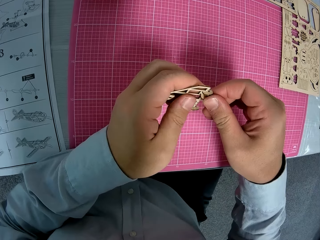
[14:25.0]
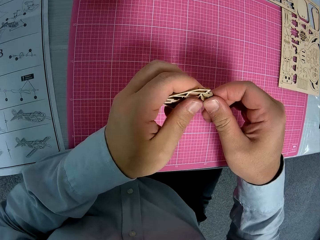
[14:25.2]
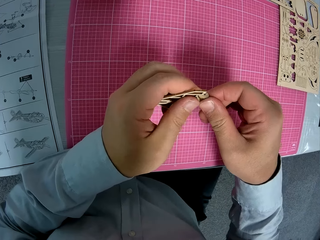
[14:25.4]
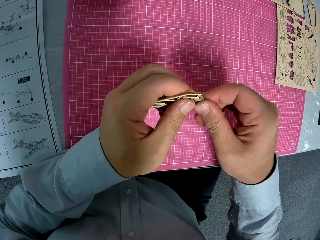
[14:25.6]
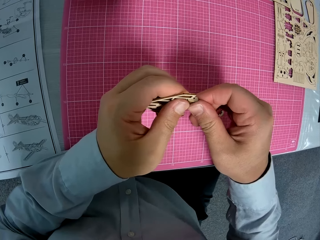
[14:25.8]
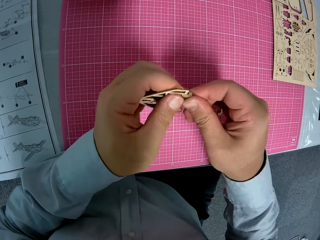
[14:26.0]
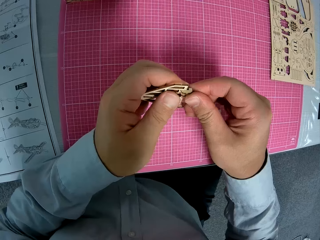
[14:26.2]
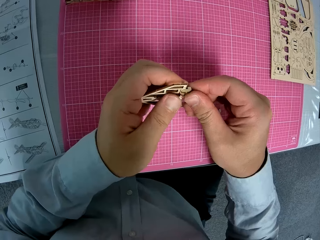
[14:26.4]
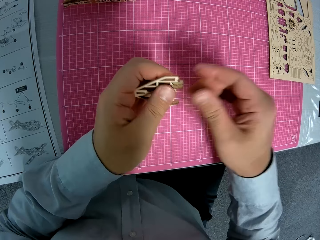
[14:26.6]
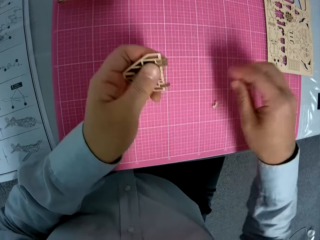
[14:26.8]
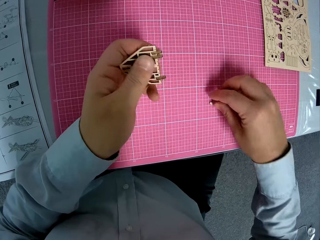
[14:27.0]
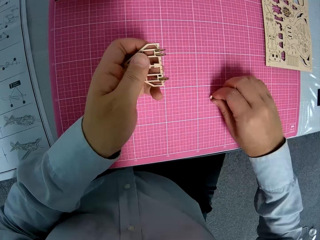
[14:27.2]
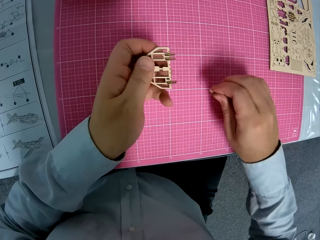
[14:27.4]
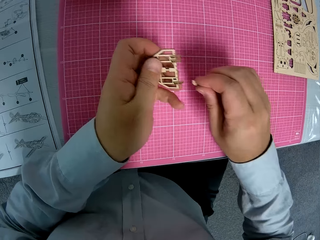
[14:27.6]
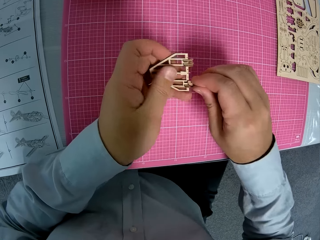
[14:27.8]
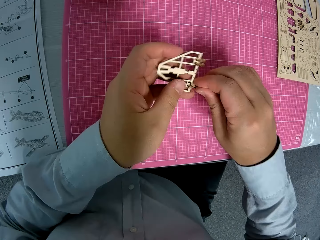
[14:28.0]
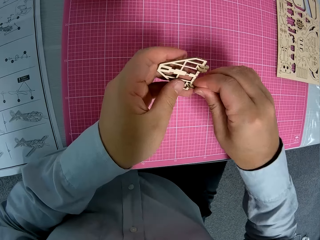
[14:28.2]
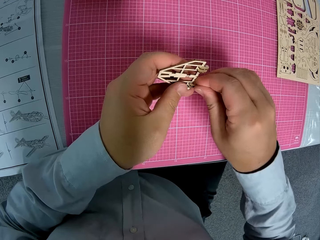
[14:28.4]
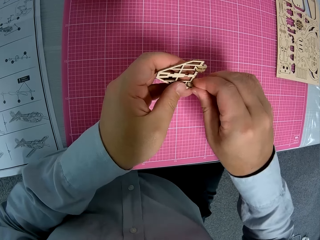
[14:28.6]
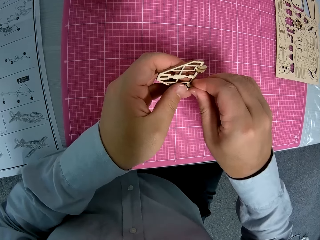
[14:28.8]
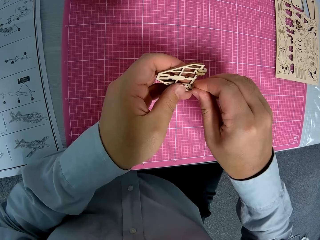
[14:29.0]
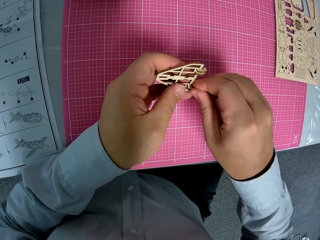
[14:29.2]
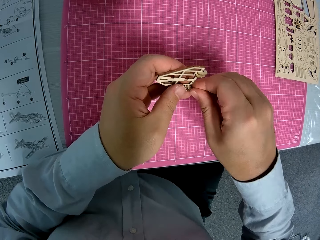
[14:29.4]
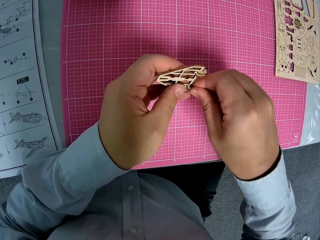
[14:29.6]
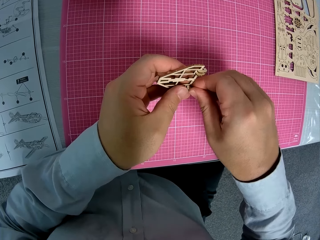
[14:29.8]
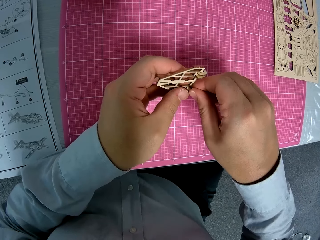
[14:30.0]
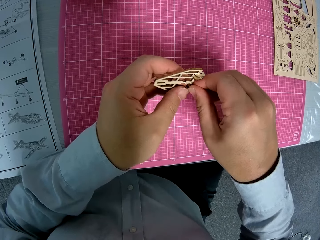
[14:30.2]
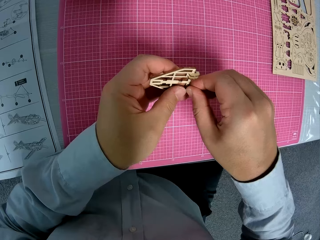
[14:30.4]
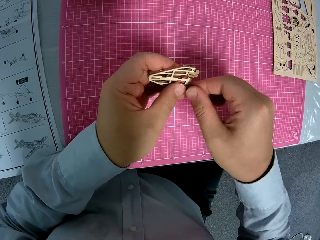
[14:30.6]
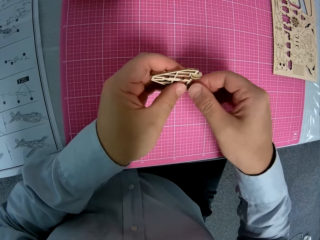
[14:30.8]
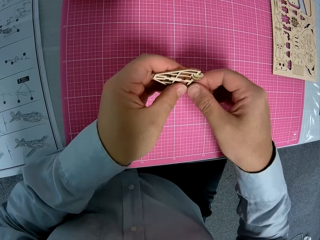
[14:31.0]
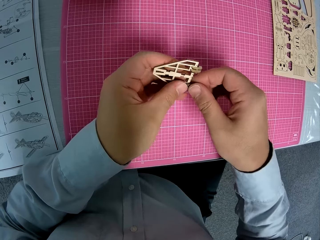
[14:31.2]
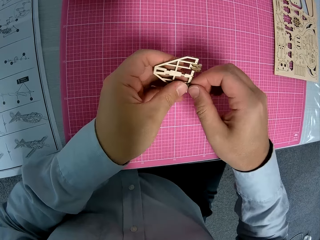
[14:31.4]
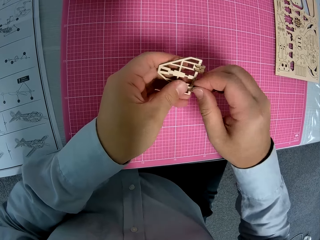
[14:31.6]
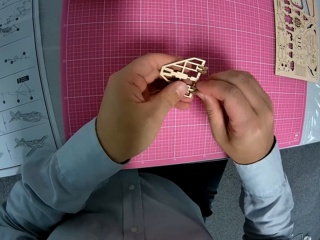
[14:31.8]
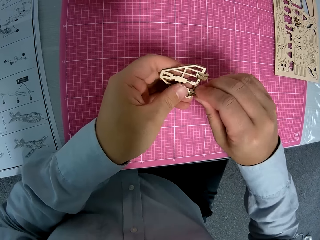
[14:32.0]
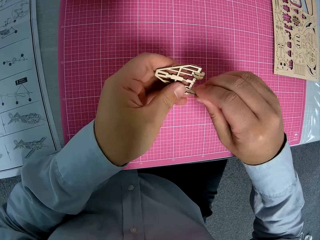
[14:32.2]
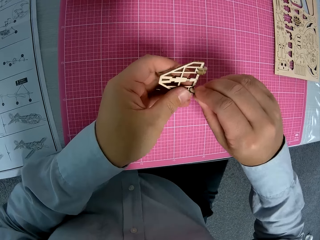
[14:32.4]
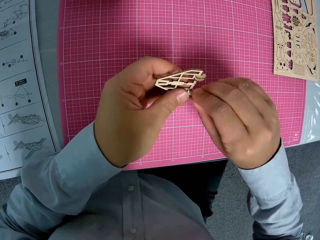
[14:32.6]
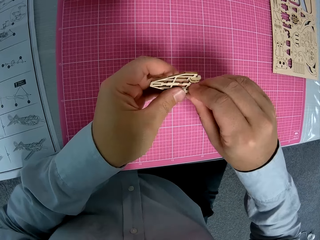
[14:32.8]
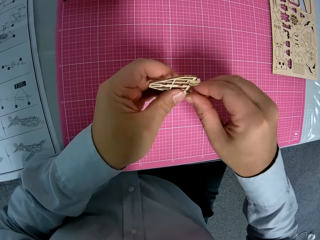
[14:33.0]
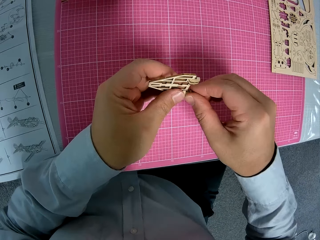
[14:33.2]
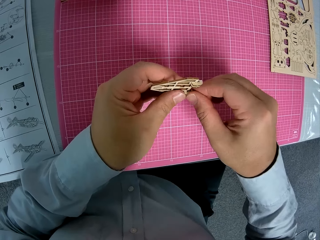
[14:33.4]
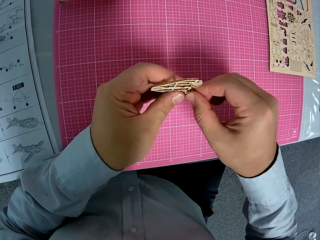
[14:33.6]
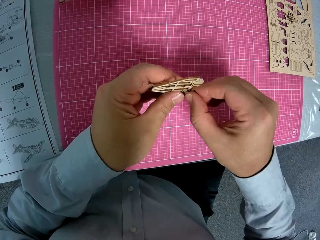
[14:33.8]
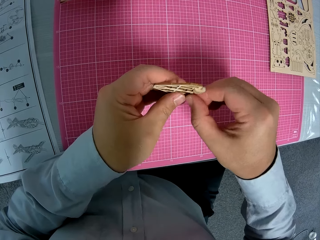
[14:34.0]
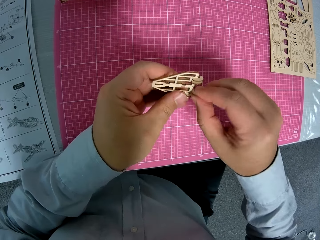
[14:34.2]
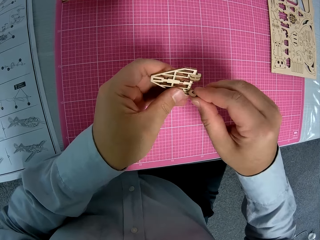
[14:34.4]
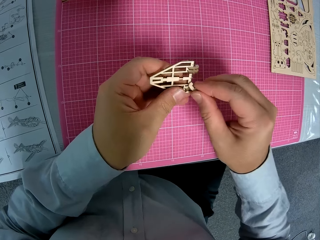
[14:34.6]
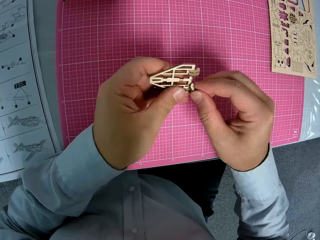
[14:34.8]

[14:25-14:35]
The camera wearer picks a piece of paperwork or wooden puzzle from the table. They fix the paperwork together.

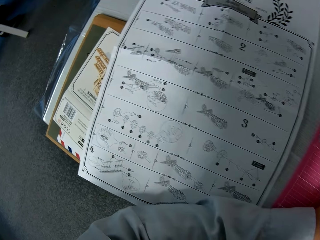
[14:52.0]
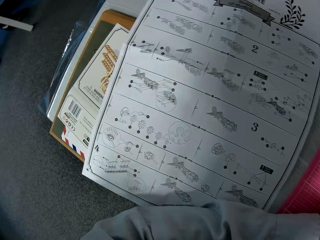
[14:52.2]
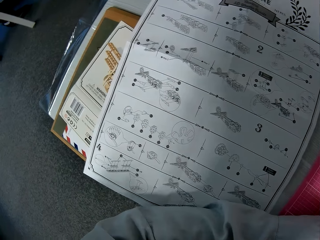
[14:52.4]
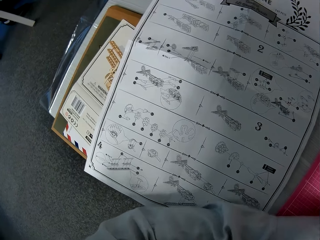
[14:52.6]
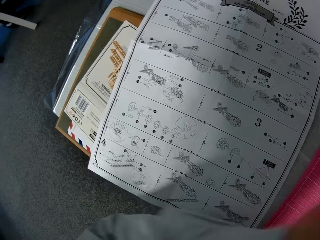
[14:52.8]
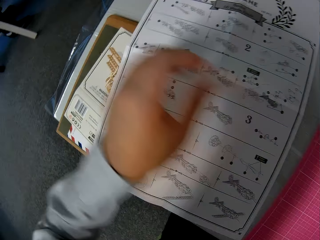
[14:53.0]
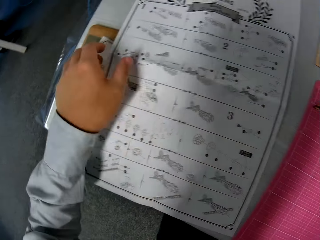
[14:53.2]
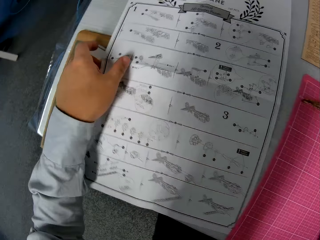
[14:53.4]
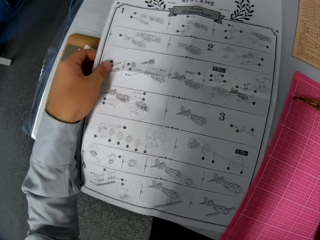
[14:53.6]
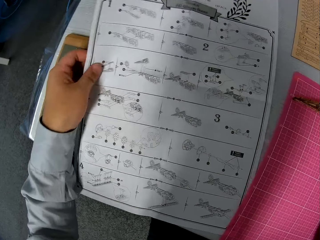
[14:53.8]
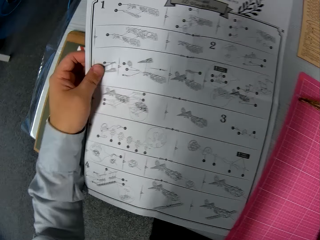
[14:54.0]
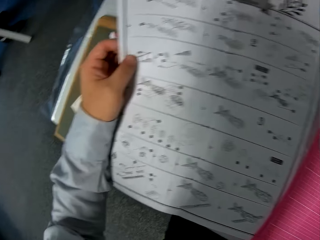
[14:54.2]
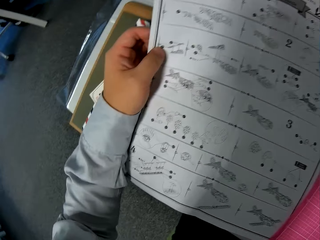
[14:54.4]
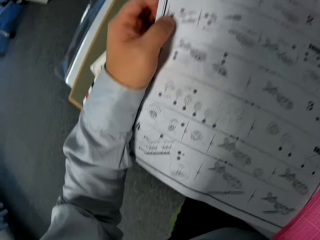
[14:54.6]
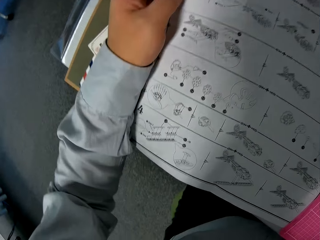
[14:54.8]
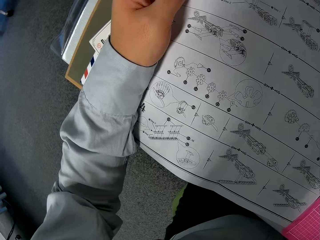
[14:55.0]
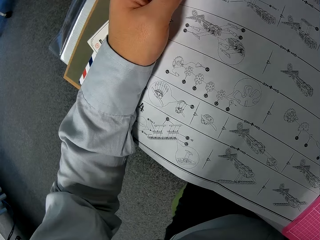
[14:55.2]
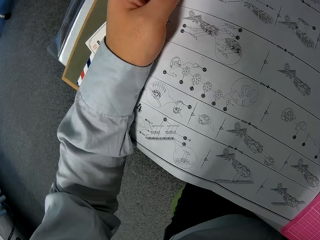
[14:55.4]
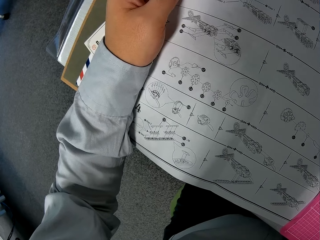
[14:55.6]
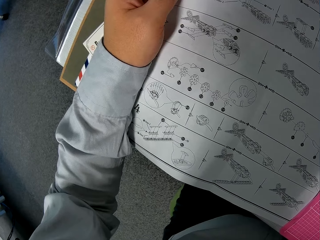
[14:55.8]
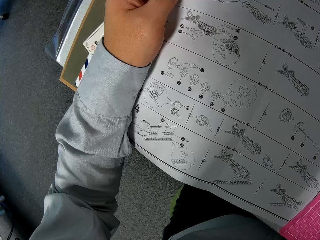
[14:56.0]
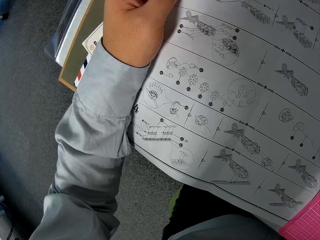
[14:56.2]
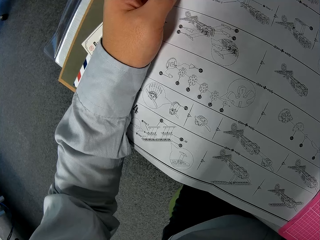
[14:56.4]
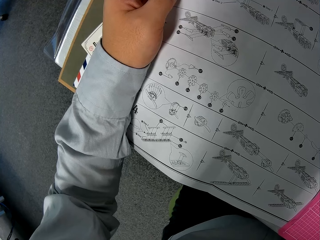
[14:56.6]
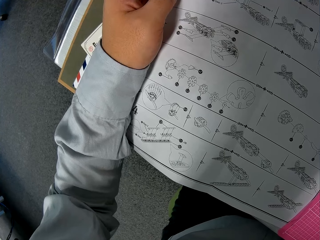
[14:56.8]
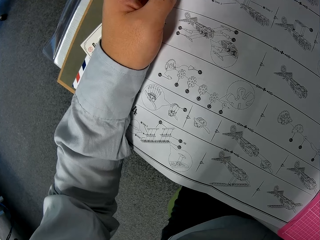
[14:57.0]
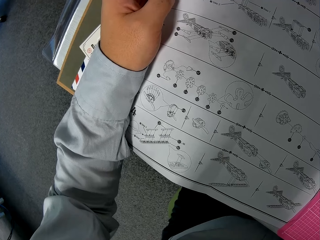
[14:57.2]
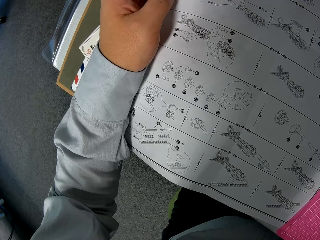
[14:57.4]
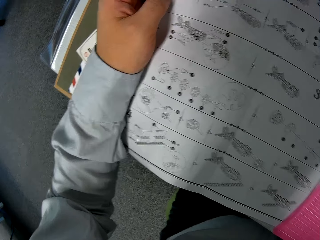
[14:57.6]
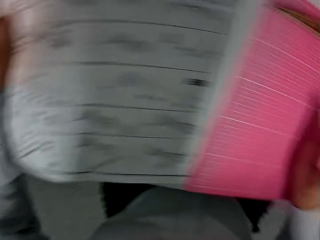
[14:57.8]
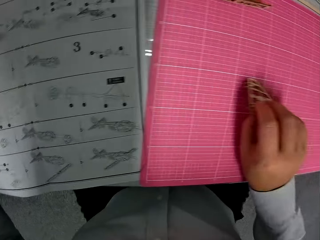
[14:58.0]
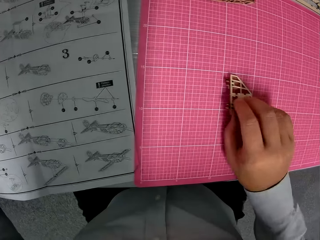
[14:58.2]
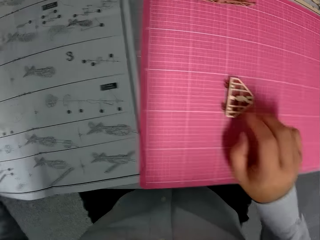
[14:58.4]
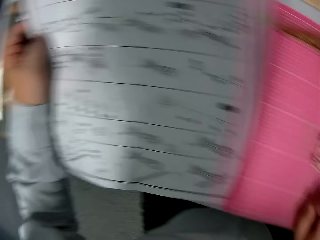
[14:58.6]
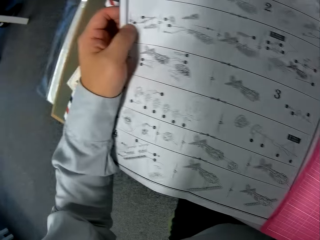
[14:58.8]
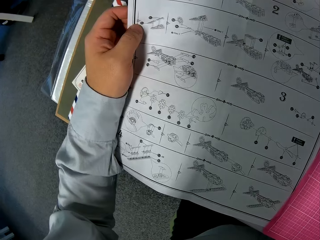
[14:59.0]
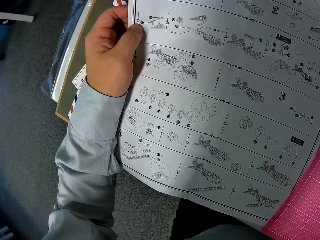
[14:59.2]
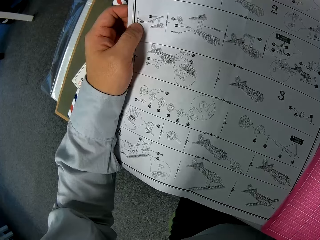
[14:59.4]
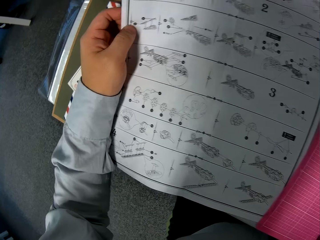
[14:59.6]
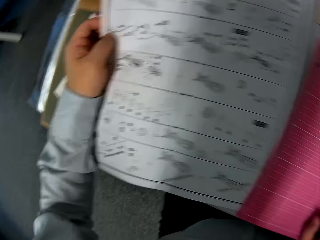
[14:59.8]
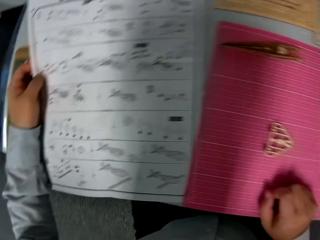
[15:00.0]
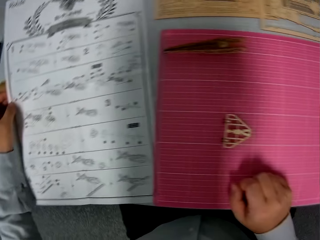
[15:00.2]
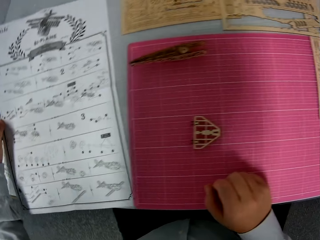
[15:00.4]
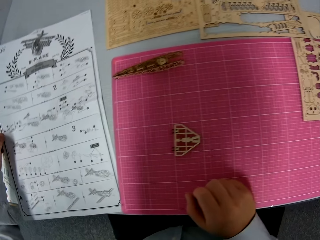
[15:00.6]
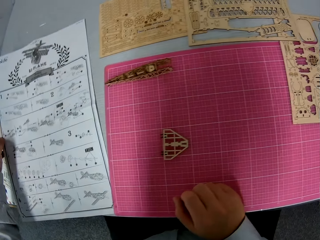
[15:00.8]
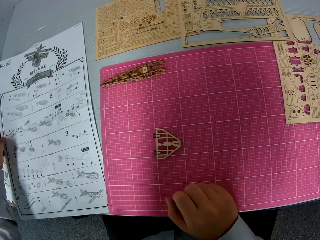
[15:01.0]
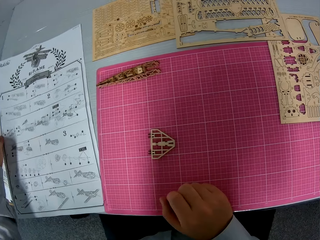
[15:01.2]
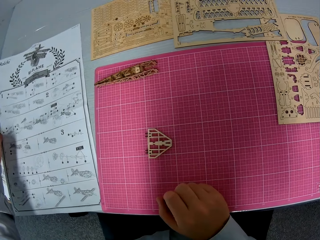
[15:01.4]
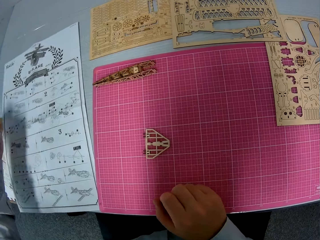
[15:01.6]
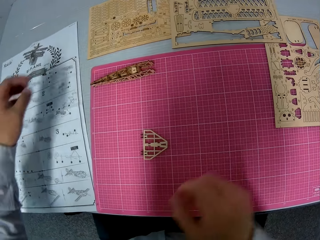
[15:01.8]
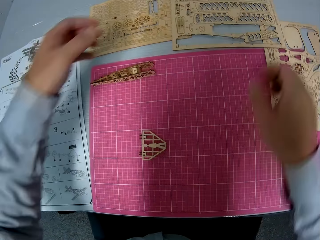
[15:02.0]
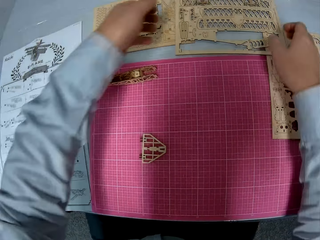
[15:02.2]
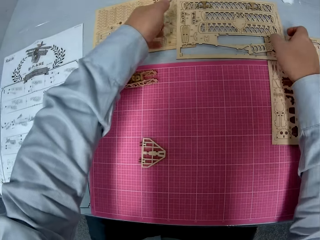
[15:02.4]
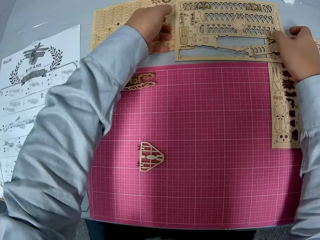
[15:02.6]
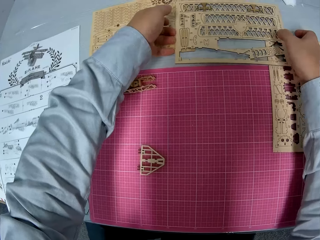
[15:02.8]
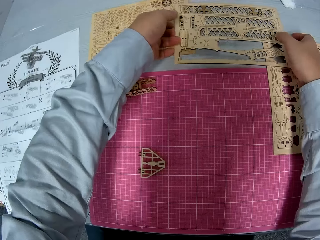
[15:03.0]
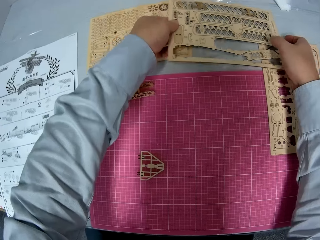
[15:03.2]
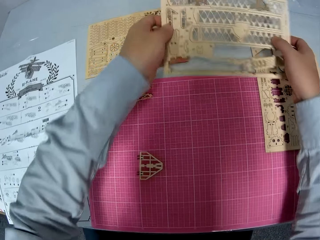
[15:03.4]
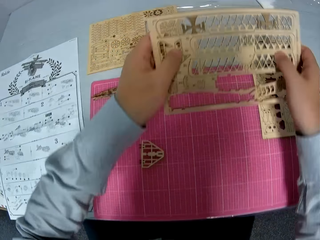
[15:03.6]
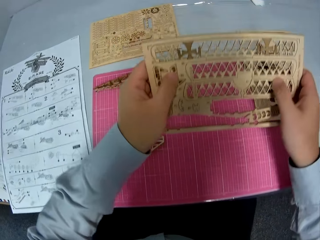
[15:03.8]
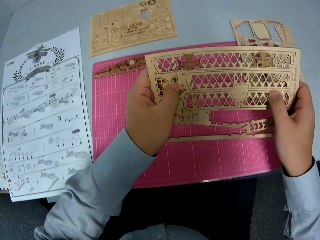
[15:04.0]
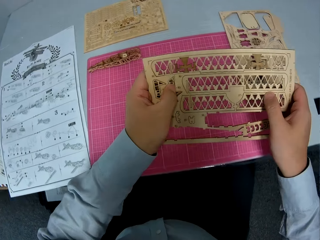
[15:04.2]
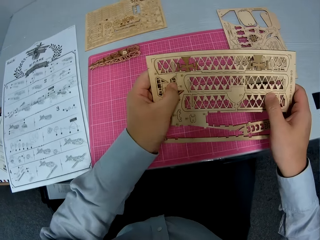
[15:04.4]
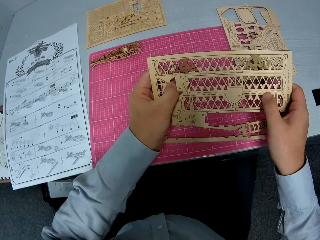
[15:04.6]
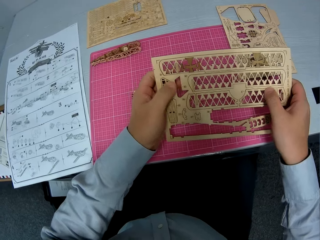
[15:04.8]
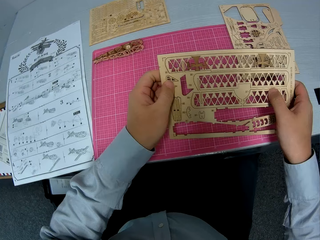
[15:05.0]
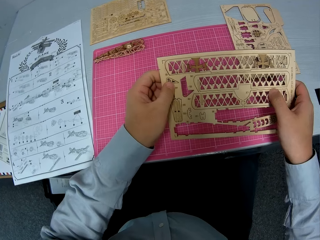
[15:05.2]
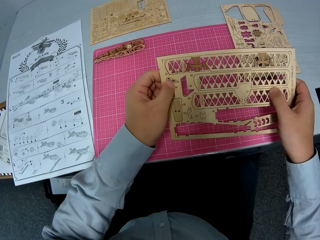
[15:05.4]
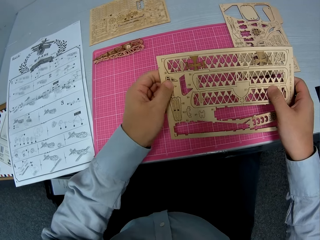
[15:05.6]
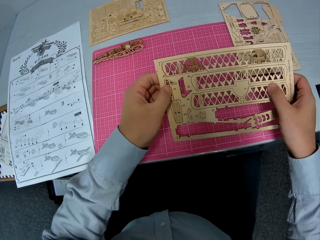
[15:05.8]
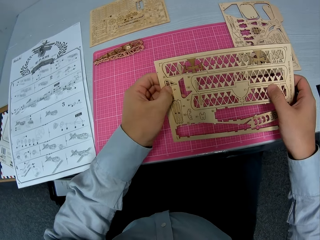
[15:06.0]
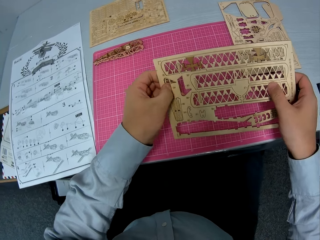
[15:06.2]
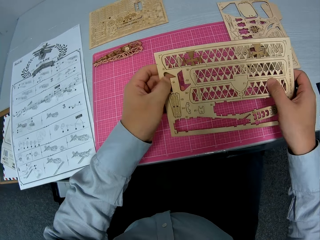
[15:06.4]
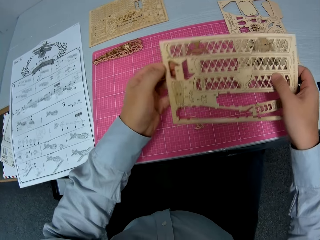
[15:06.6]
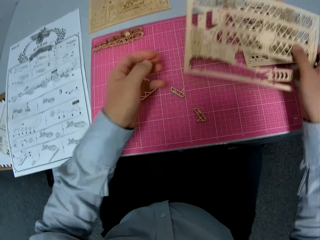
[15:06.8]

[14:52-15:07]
The camera wearer holds a manual chart. They raise the paper from the table. They drop the piece of paperwork or wooden puzzle on the table. They hold the manual chart. They drop the paper on the table. They take the paperwork from the table. They remove pieces from the paperwork.
